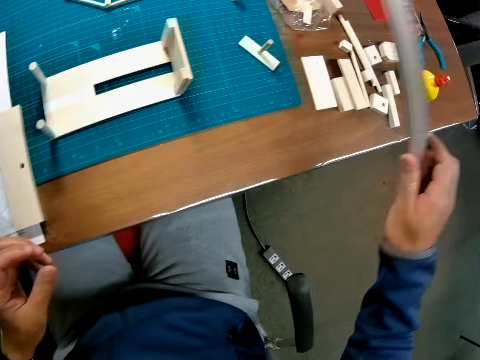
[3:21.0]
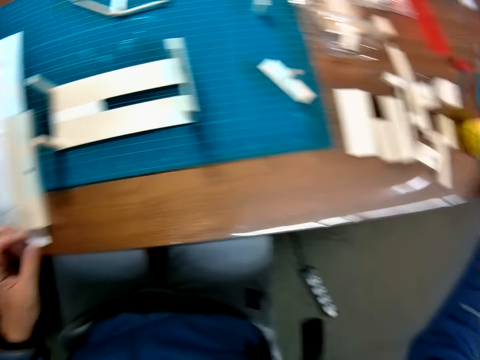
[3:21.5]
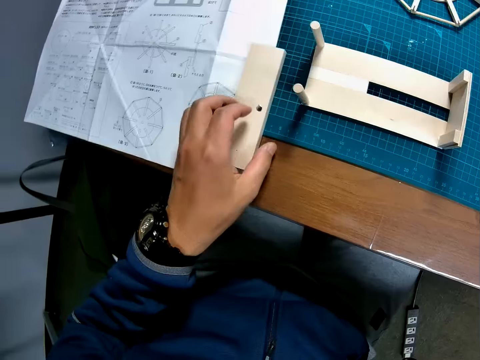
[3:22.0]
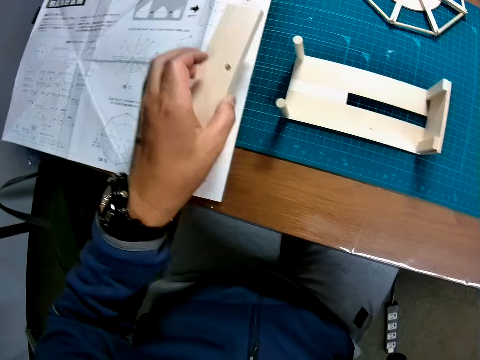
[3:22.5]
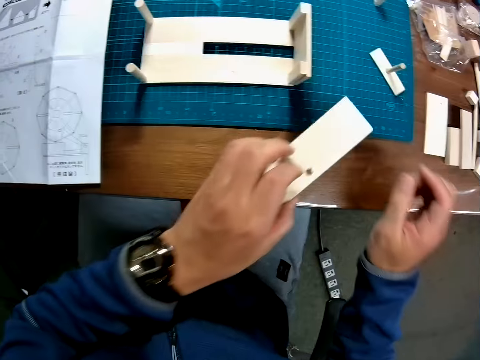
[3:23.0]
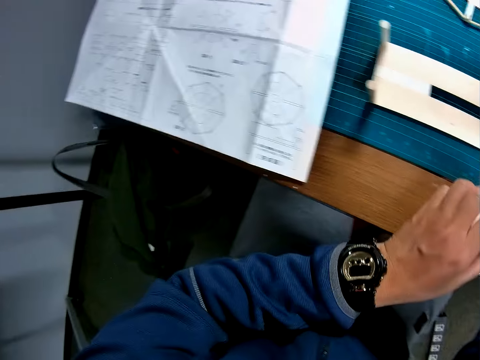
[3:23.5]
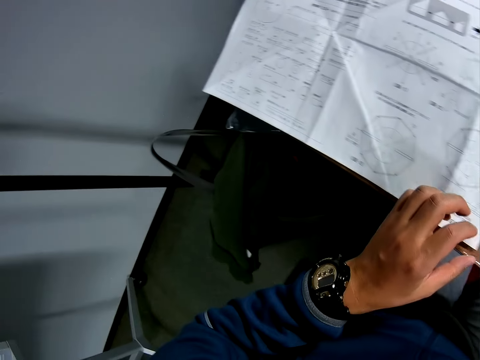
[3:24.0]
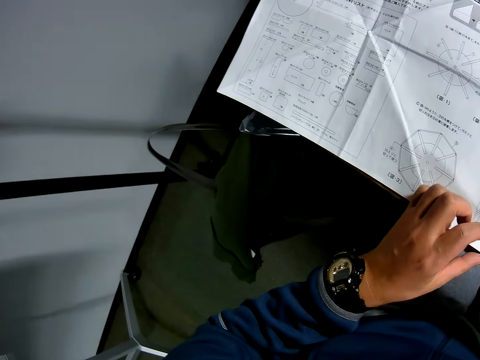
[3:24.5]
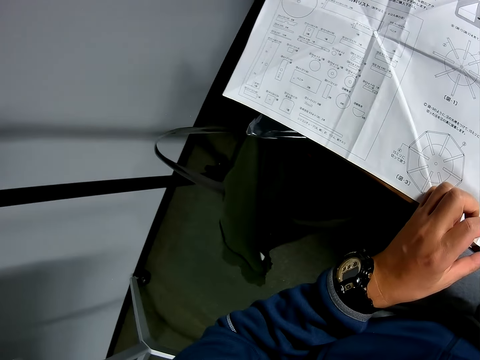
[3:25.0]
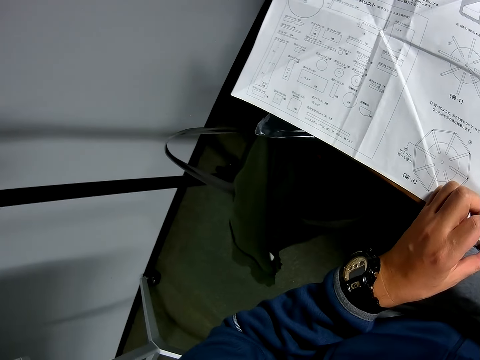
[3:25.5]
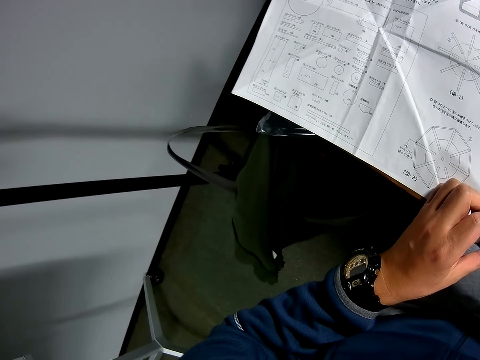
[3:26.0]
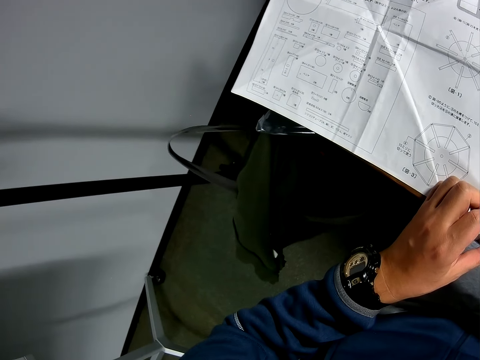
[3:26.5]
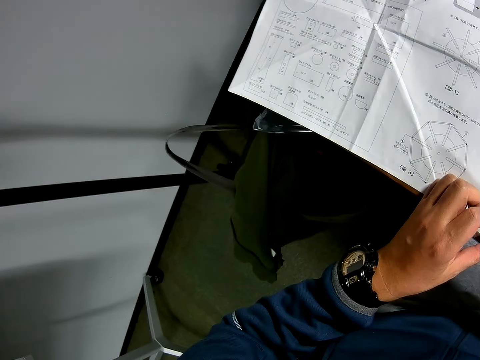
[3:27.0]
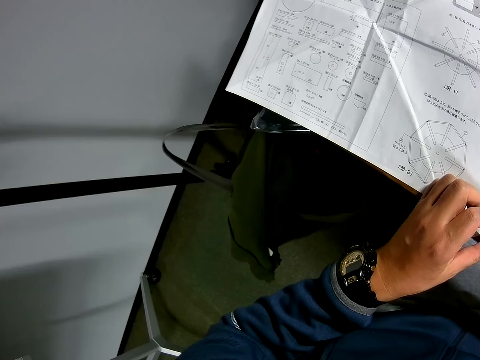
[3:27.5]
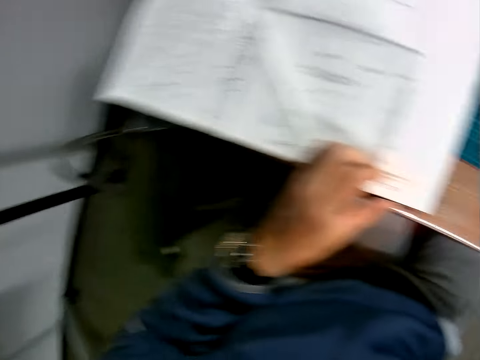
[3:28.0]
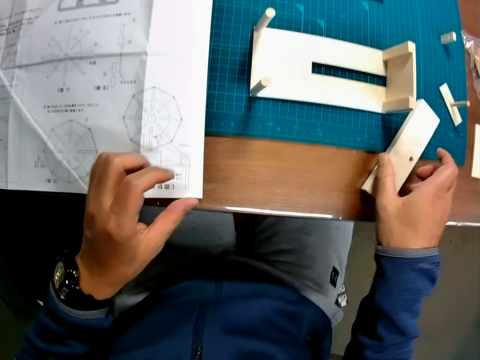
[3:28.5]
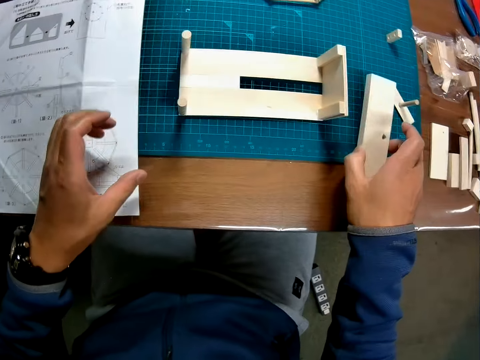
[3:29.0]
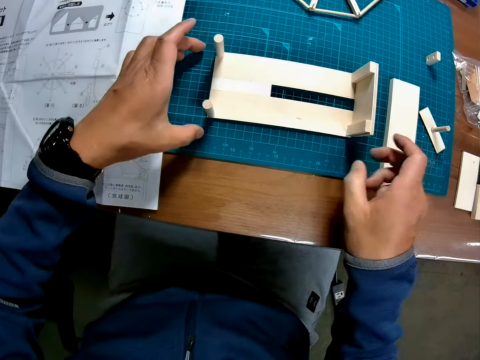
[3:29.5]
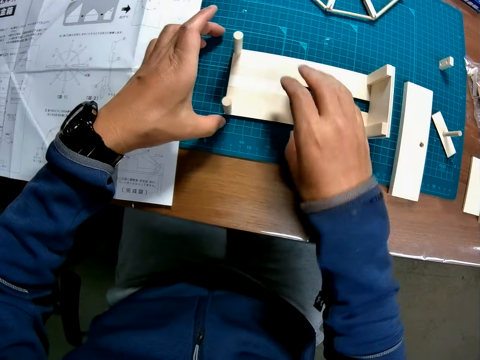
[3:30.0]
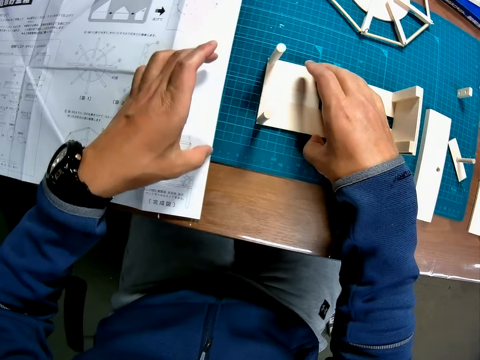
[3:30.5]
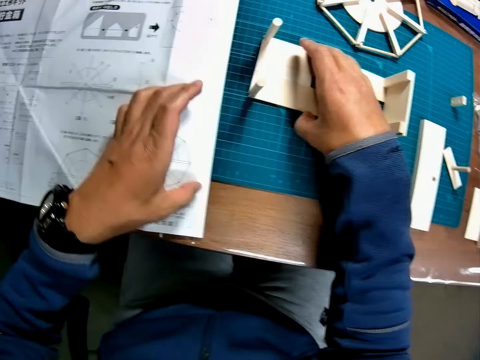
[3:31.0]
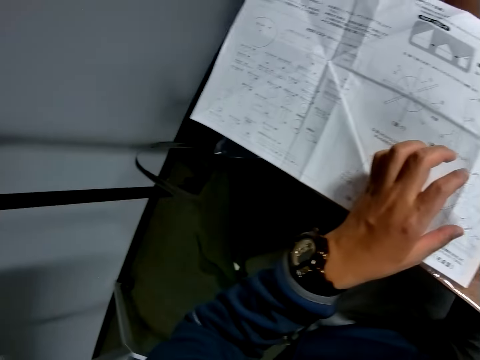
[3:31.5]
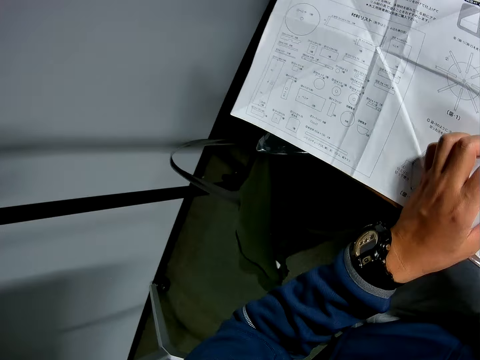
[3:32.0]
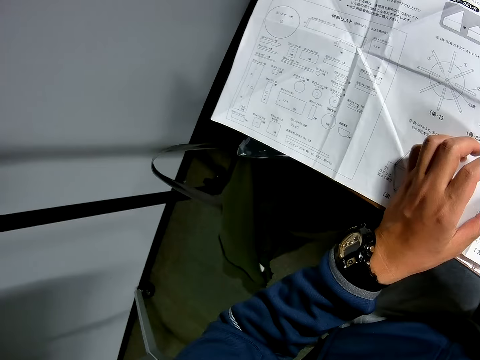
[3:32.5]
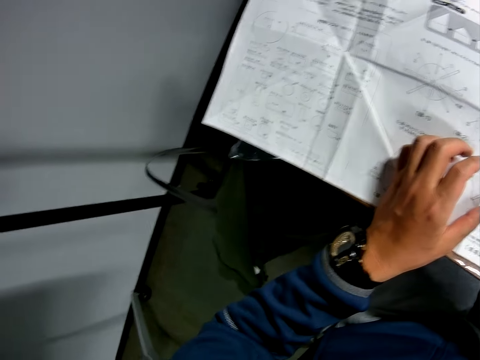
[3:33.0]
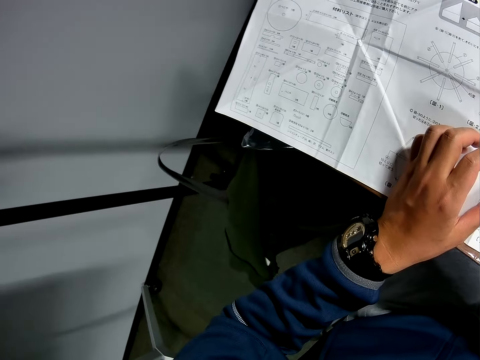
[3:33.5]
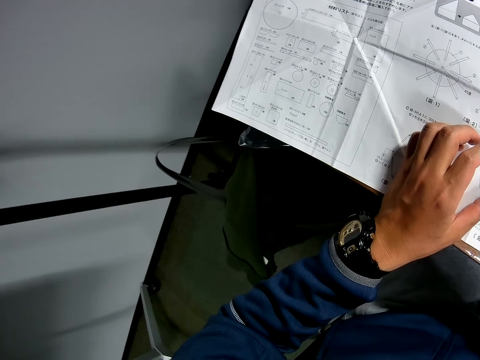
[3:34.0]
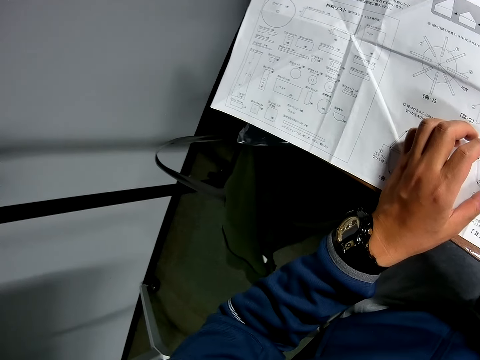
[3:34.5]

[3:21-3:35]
The camera wearer drops the scale rule on the table with his right hand. He adjusts the carved wooden piece on the table with his left hand. He picks up a paperboard from a piece of paper manual, puts down the paperboard on a cutting mat, and looks at the piece of paperboard on the table. He moves the paperboard on the cutting mat. He adjusts the wooden mechanical model on the cutting mat with his right hand. He looks at the piece of paper manual on the table.

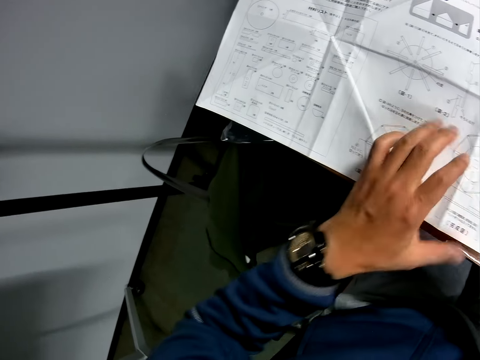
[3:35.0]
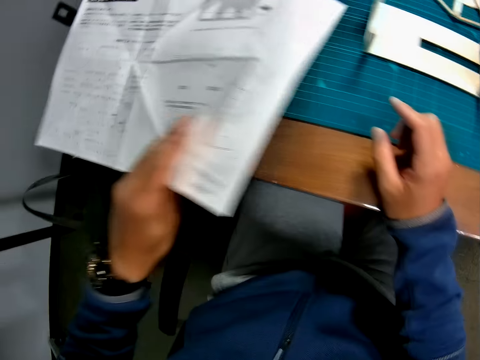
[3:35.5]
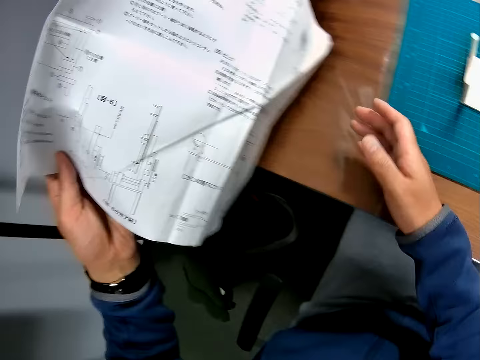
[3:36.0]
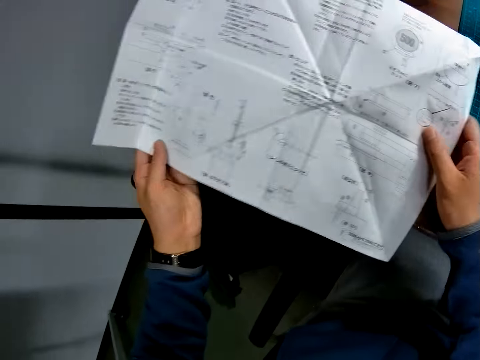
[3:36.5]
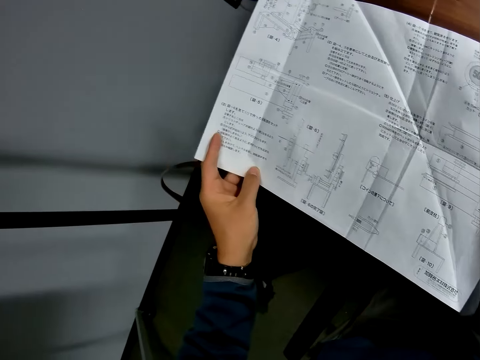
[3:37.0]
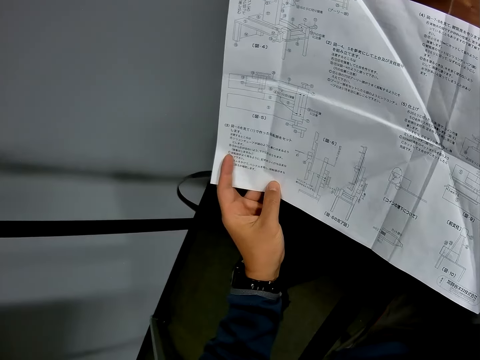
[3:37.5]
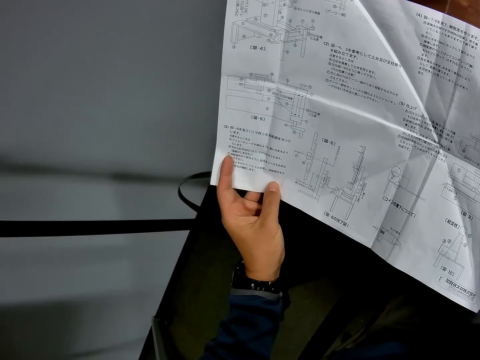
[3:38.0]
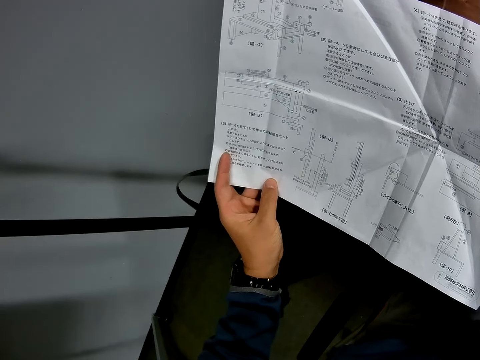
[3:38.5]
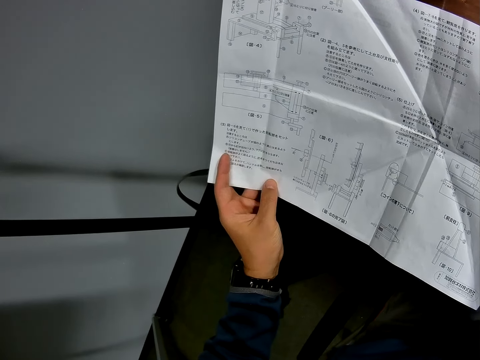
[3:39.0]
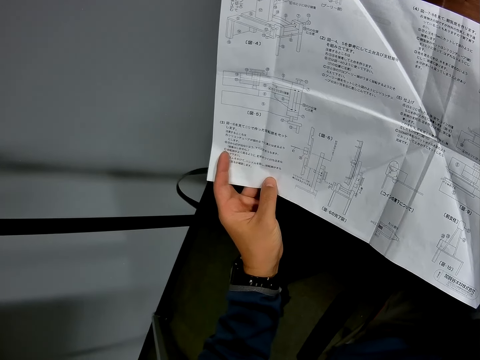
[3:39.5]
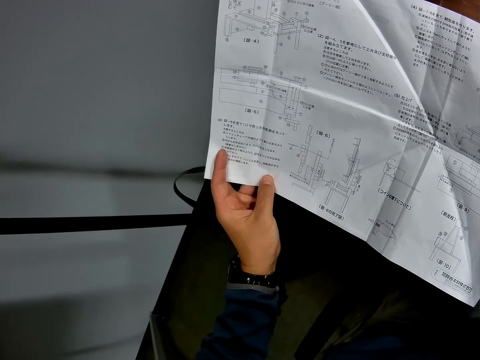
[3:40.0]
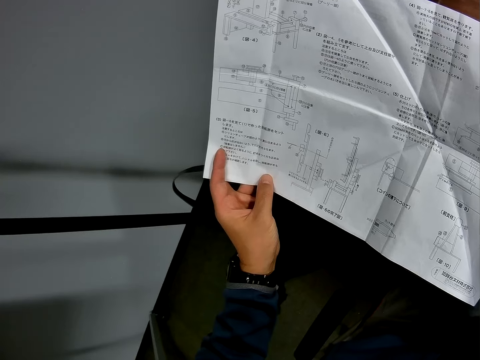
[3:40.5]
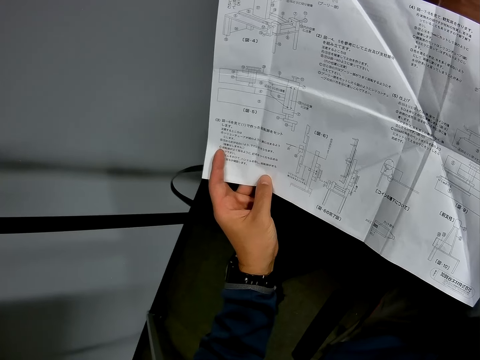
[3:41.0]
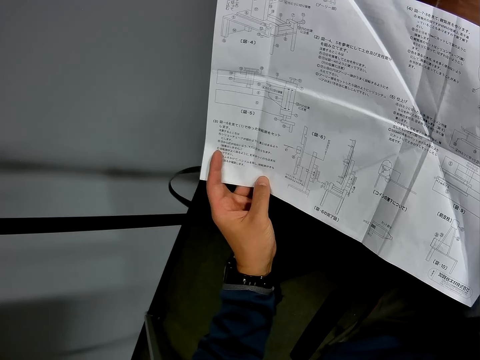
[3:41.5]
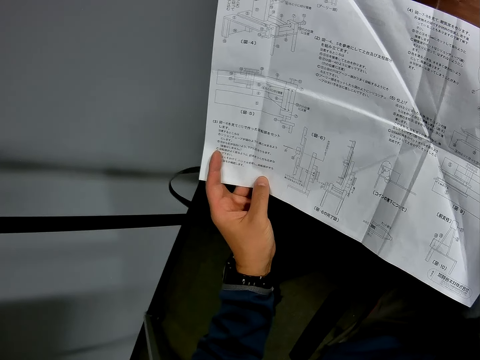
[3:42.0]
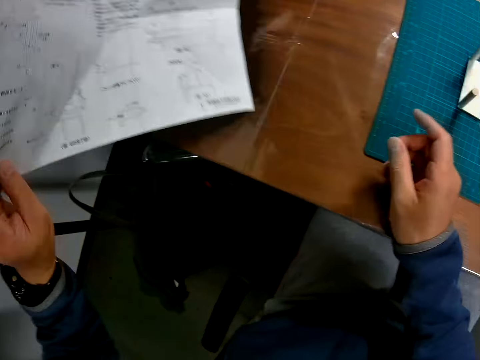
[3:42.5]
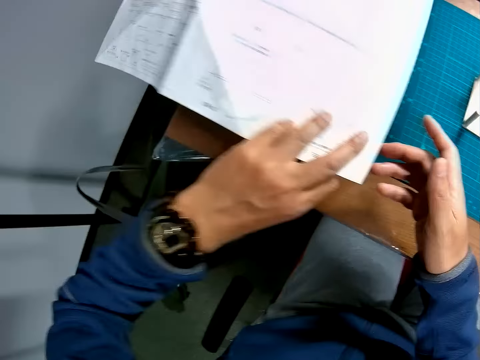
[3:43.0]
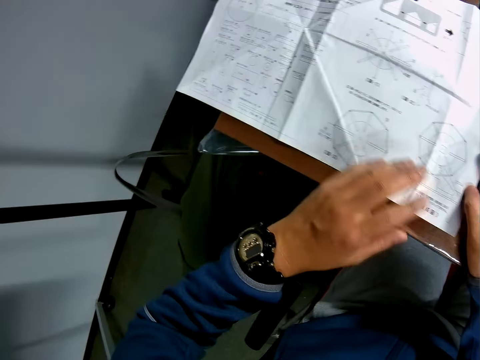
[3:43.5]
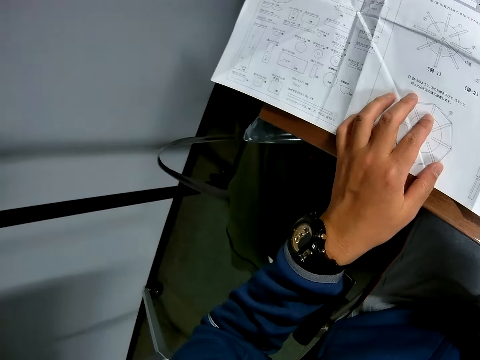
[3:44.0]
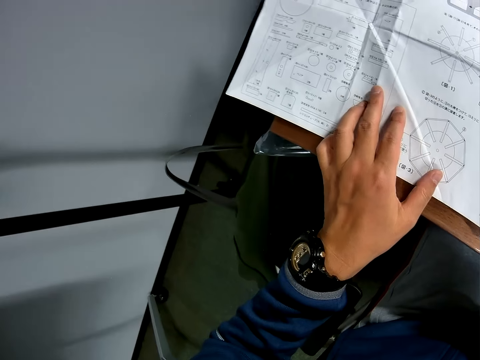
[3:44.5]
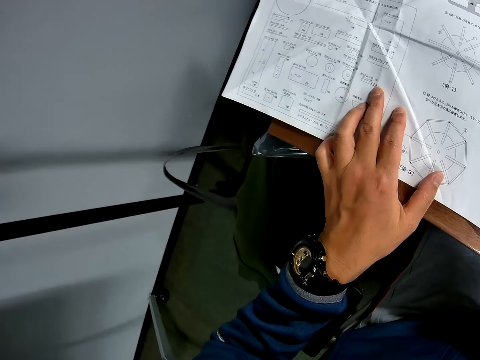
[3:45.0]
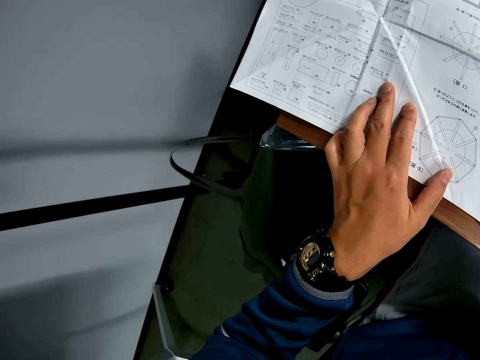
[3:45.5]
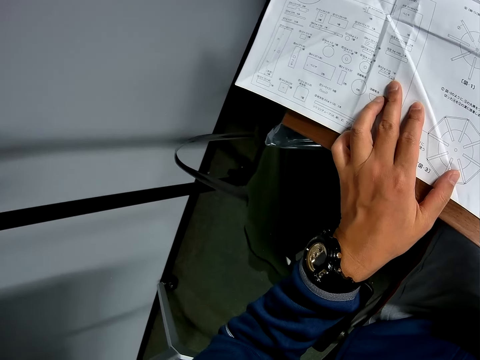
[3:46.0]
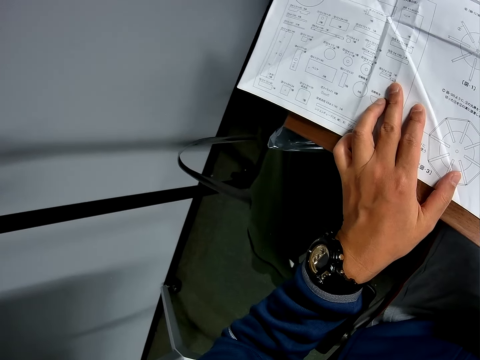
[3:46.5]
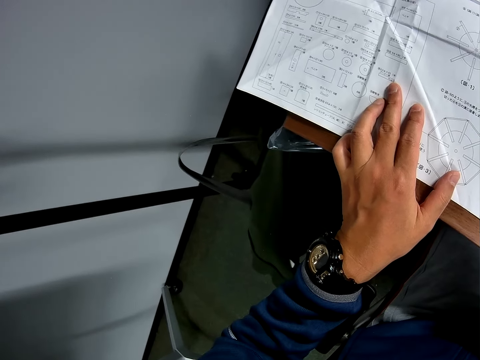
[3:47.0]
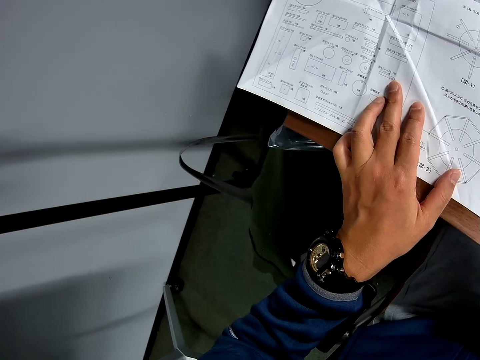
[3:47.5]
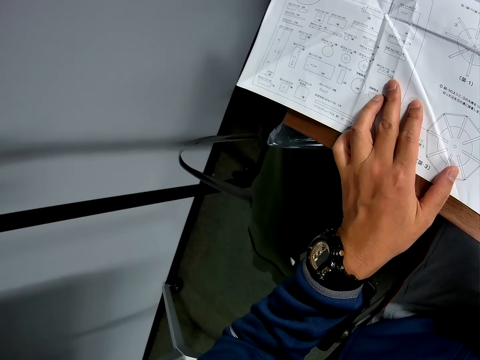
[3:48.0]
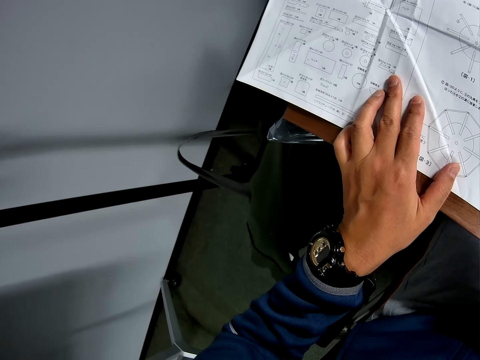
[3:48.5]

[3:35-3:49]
The camera wearer flips a piece of paper manual on a table with his left hand. He looks at the piece of paper manual on the table. He flips the piece of paper manual on the table with his left hand. He looks at the piece of paper manual on the table.
